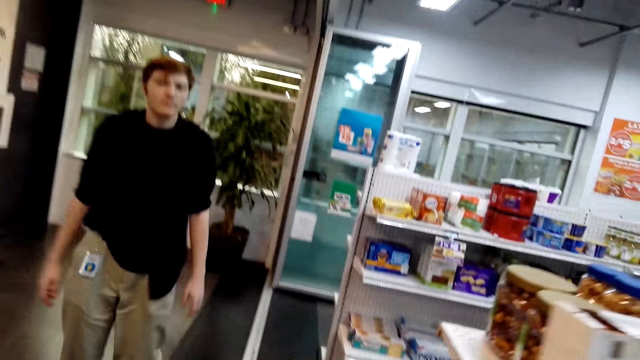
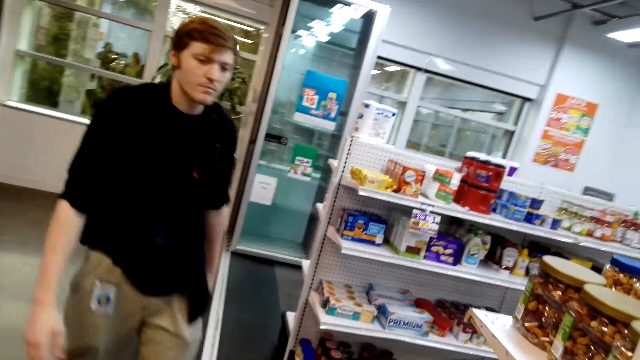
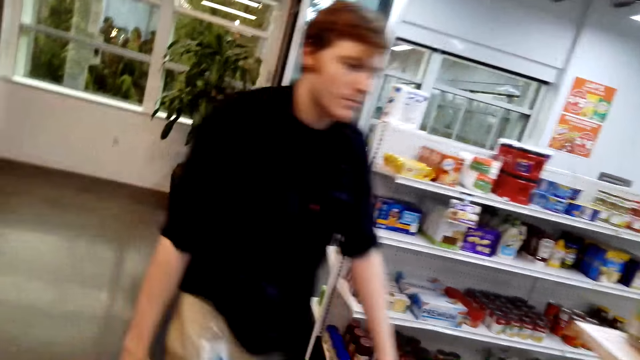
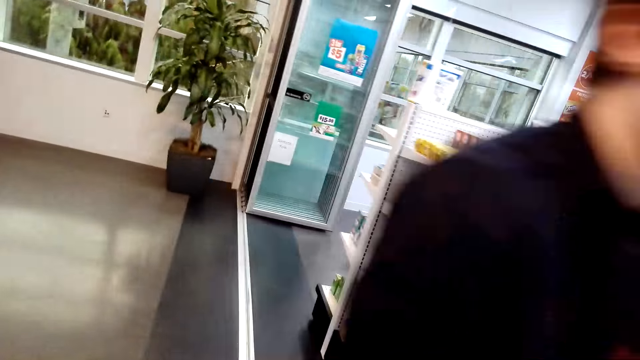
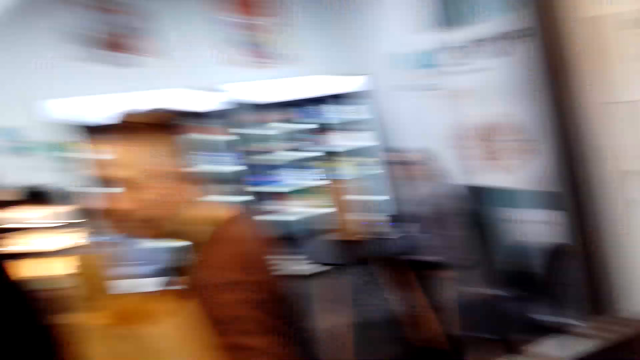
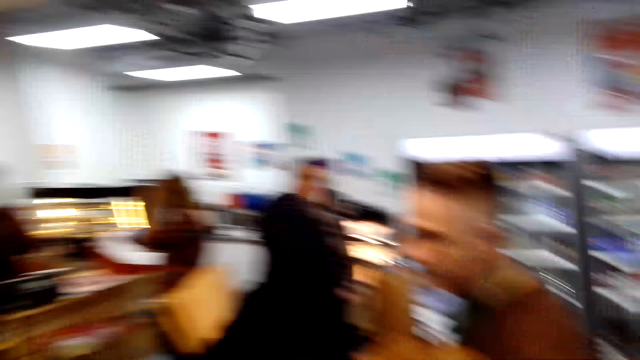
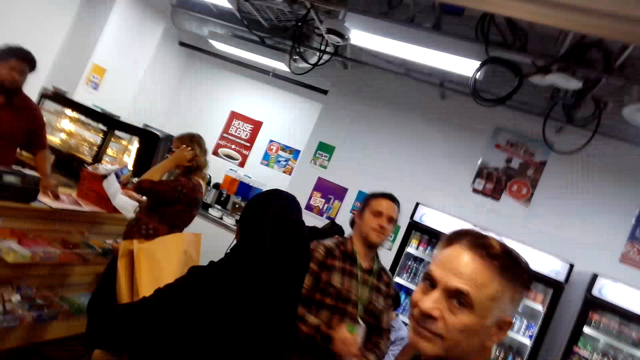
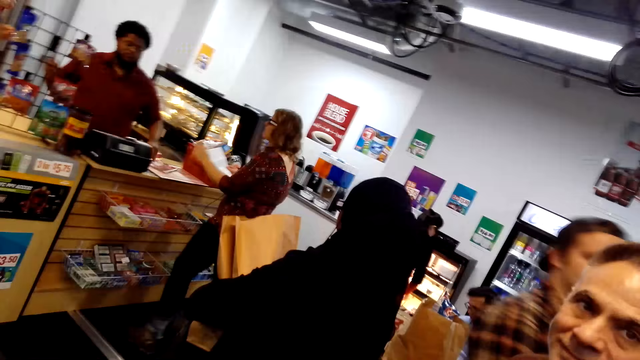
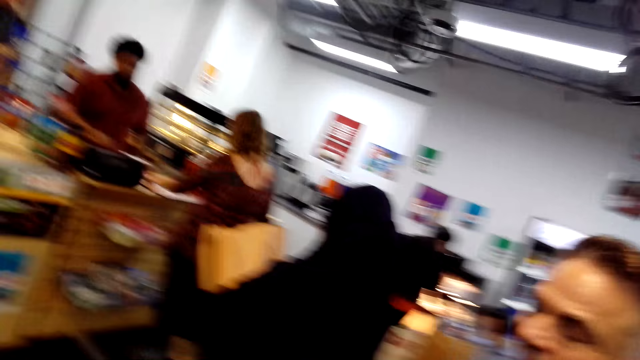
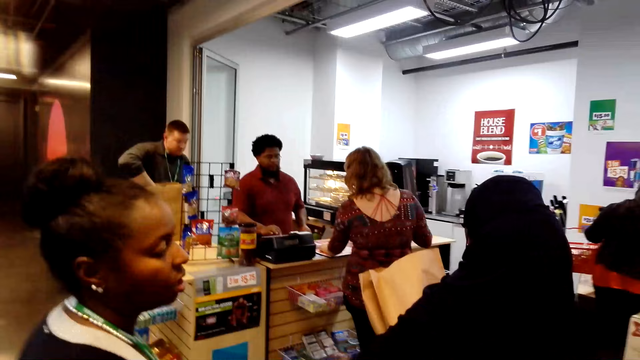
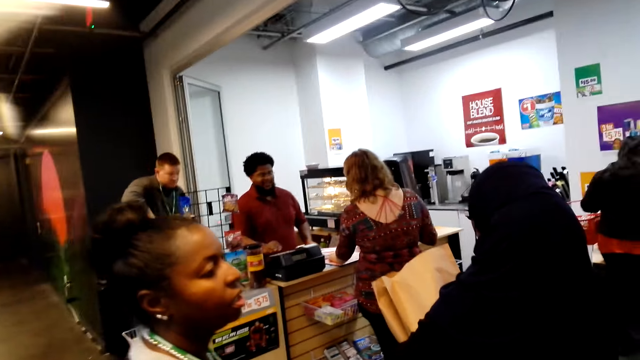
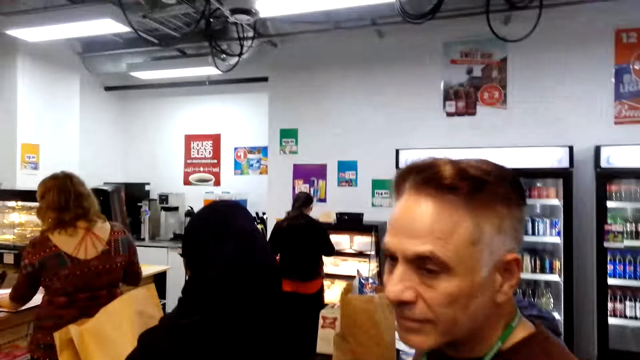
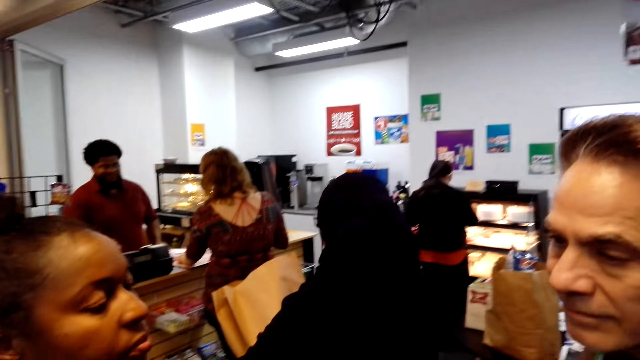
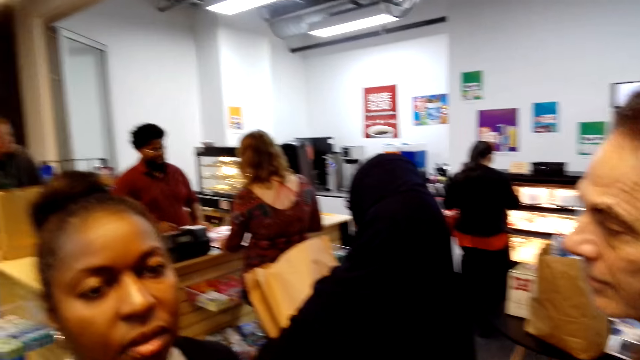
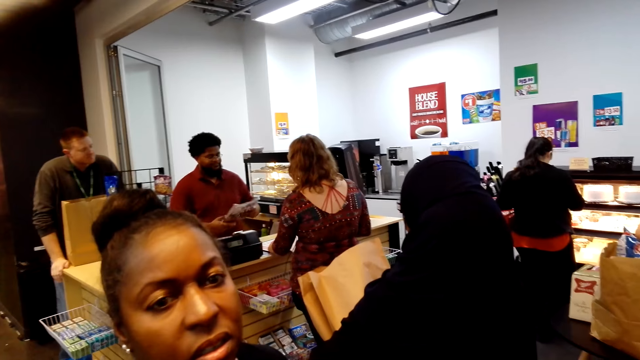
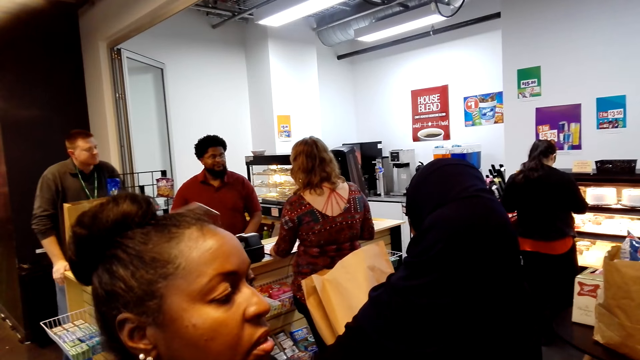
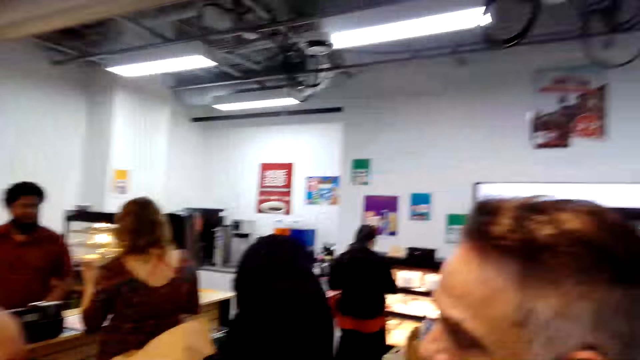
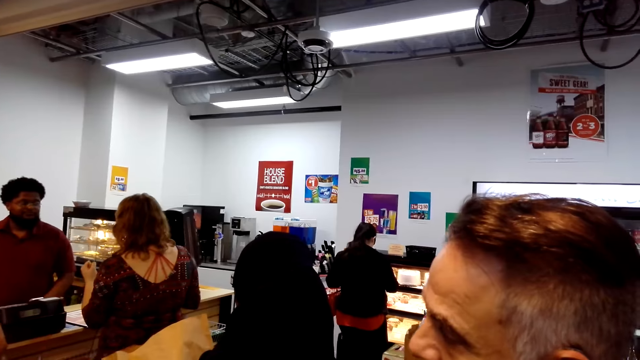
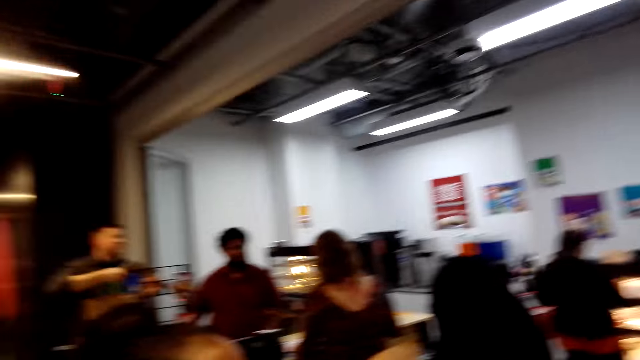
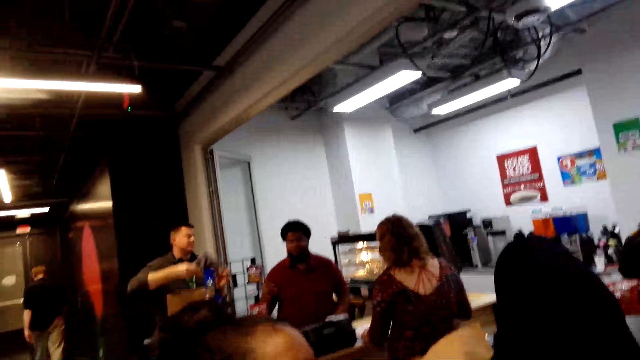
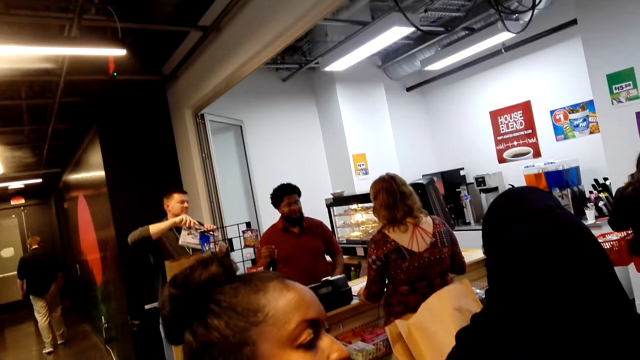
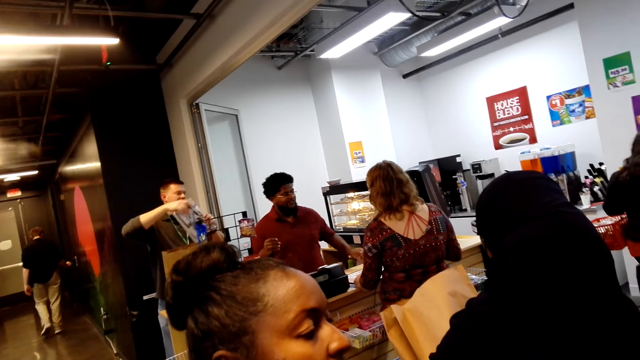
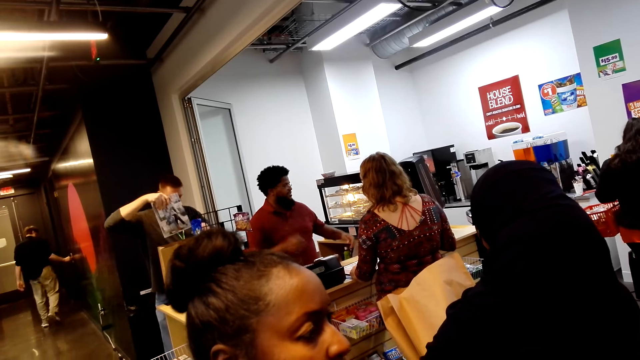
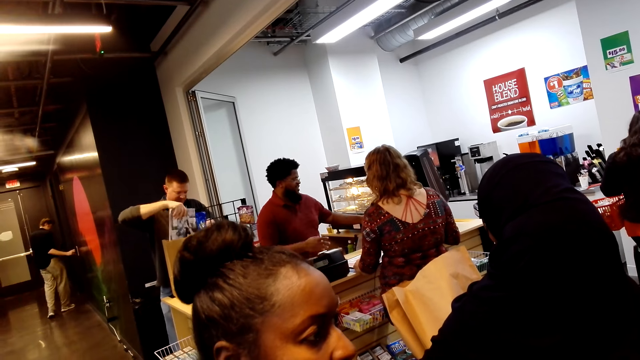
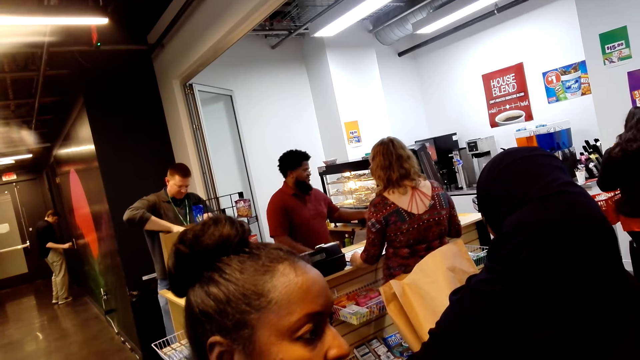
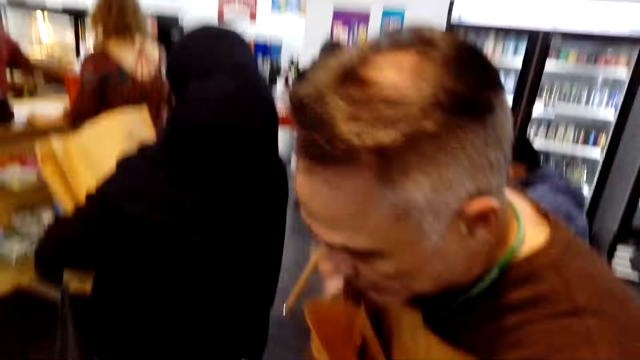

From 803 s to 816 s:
The camera wearer walks a few steps. A man looks at the camera wearer. The camera wearer converses. The man converses.

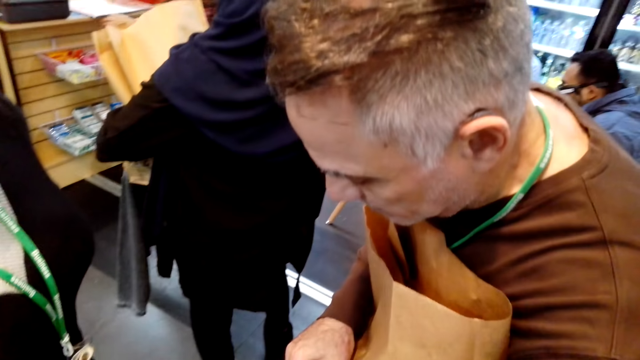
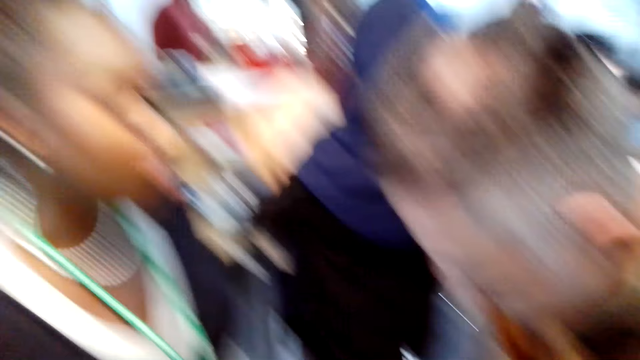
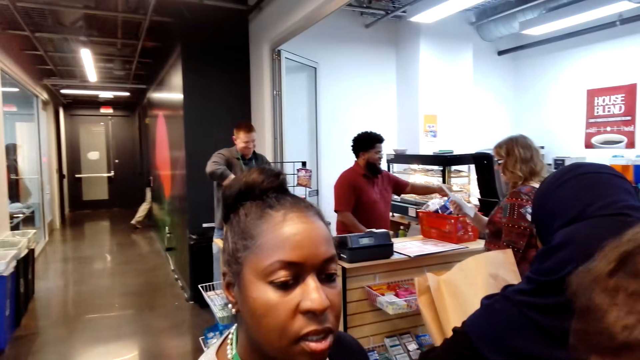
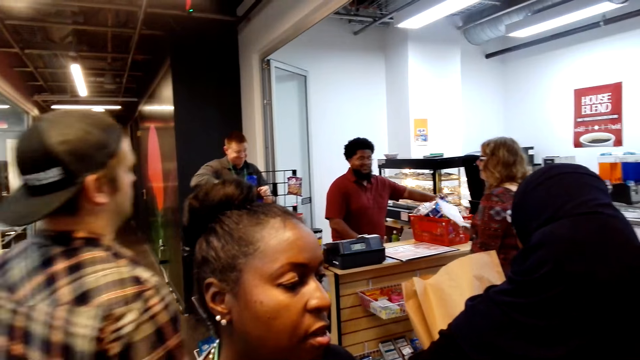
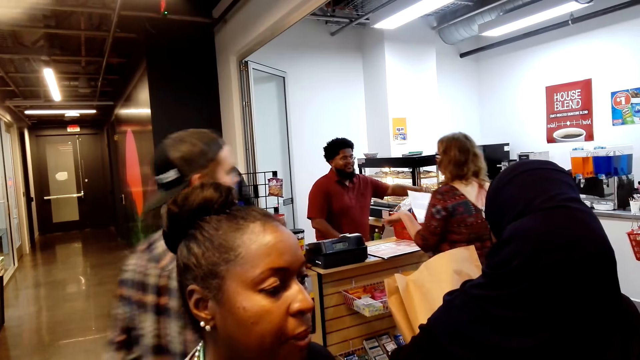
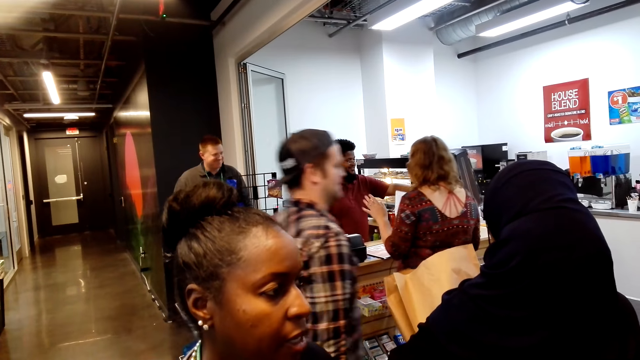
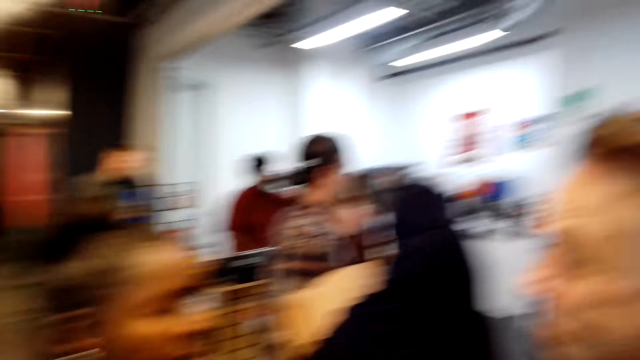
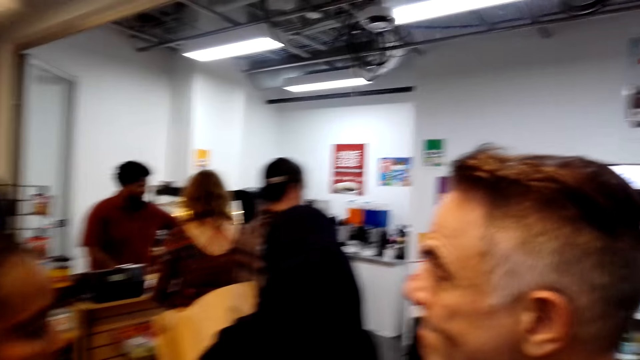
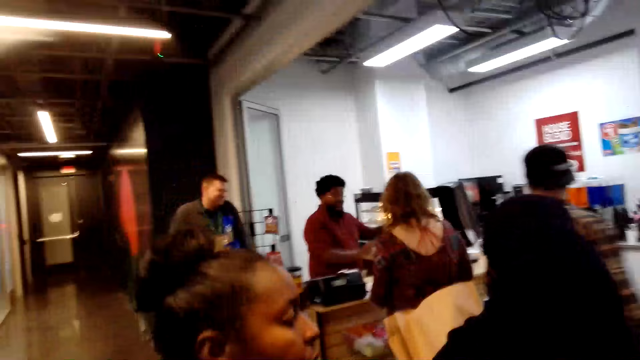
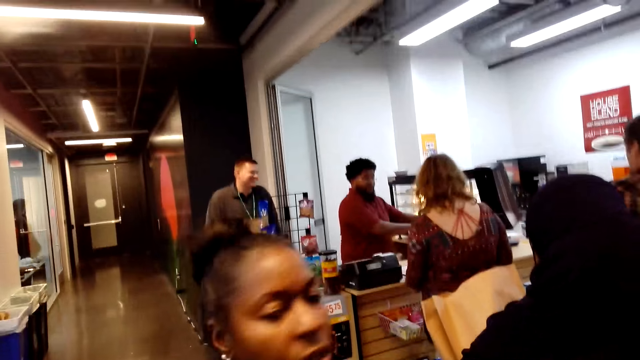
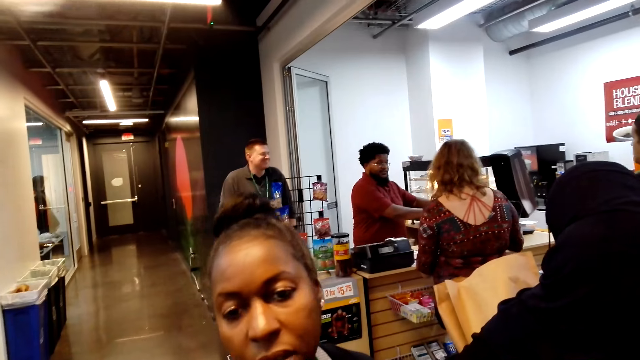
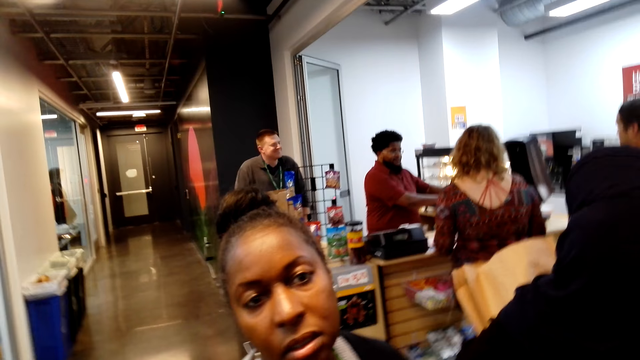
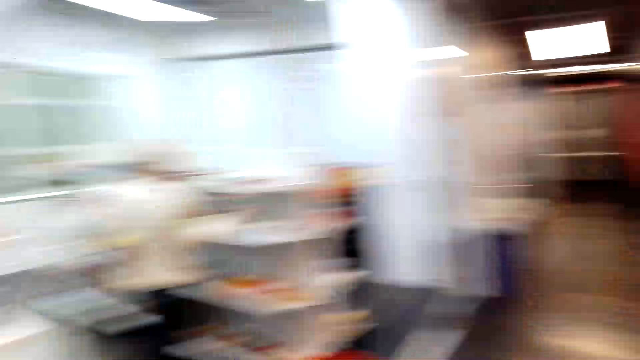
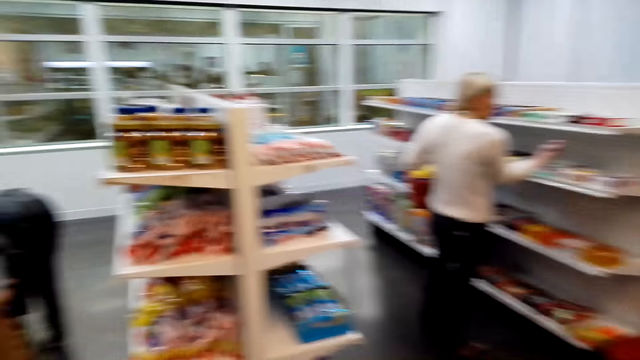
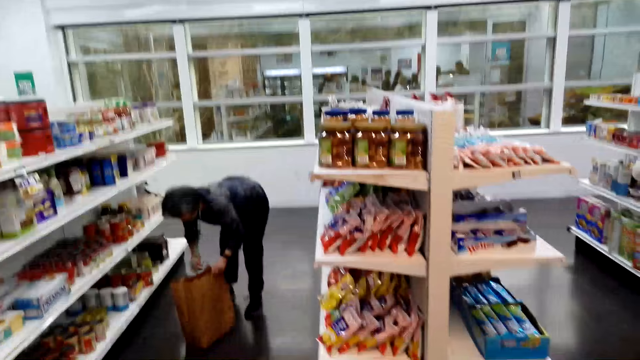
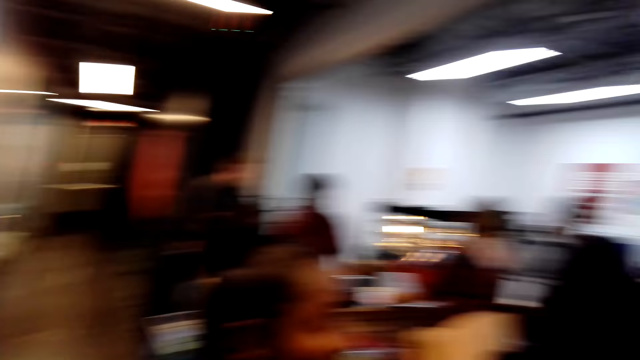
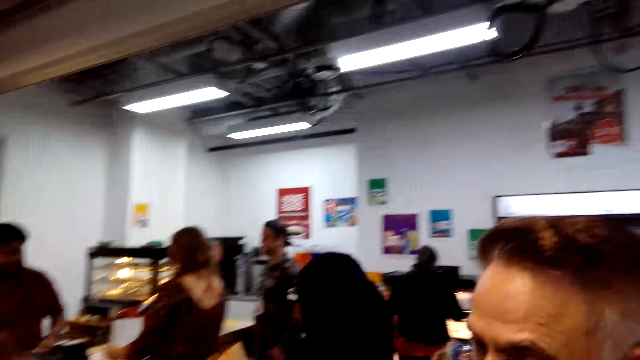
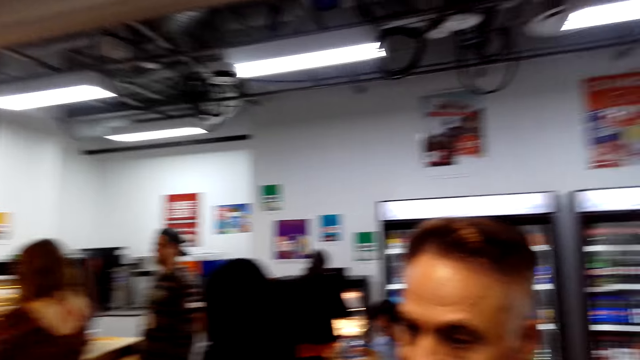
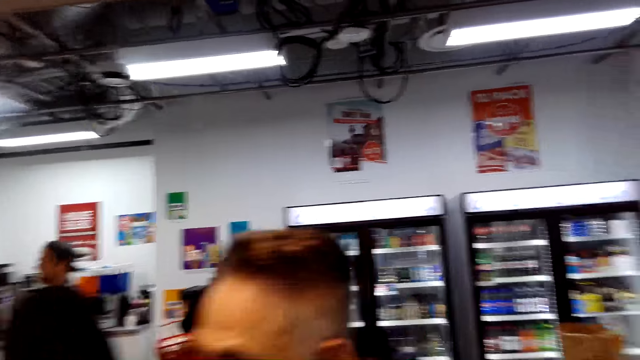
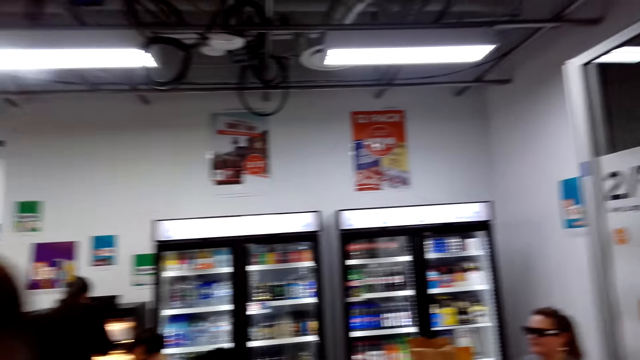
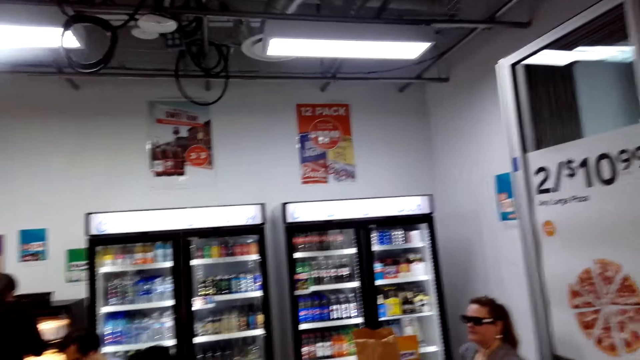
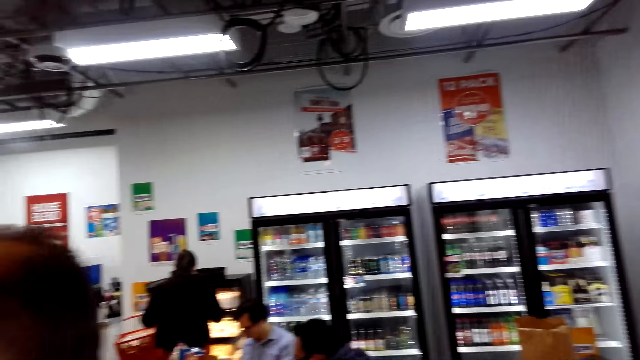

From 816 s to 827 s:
A woman converses. The camera wearer looks around.
